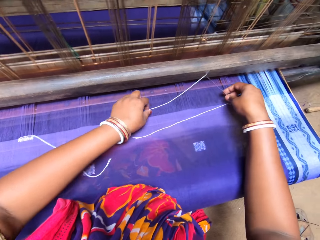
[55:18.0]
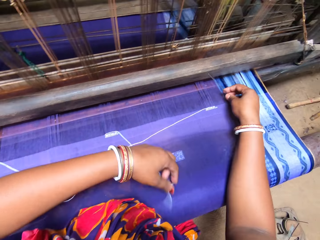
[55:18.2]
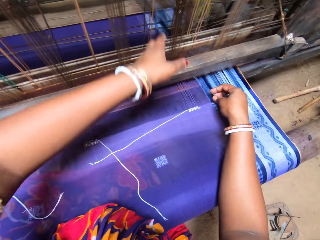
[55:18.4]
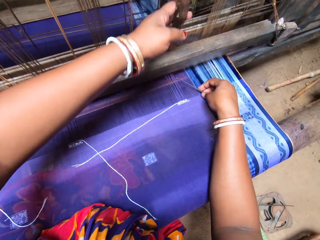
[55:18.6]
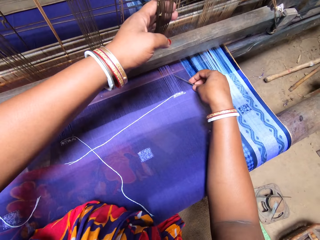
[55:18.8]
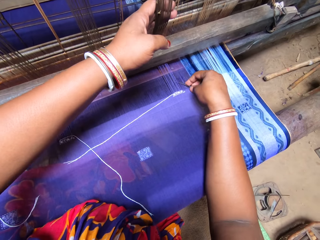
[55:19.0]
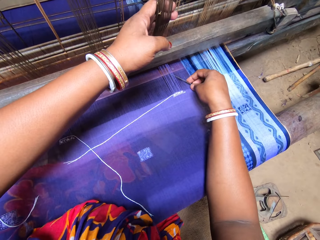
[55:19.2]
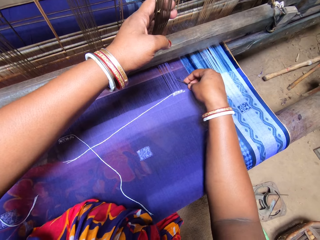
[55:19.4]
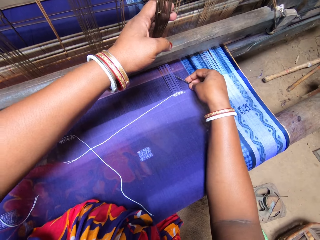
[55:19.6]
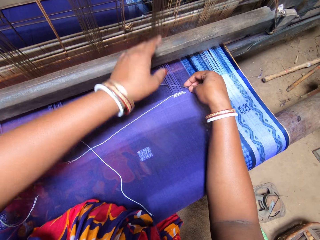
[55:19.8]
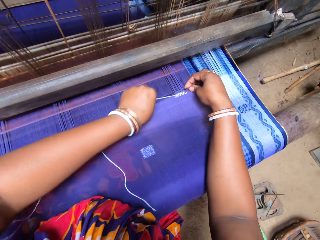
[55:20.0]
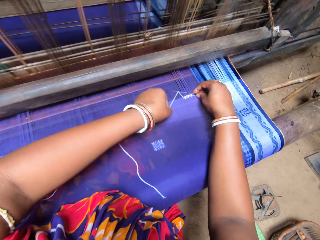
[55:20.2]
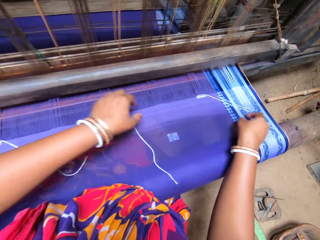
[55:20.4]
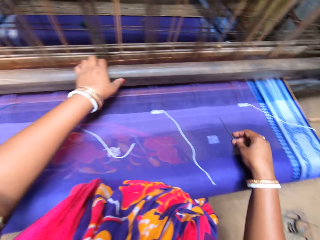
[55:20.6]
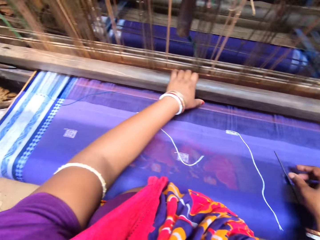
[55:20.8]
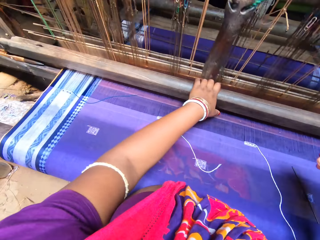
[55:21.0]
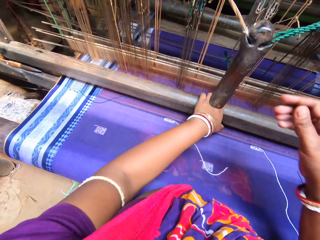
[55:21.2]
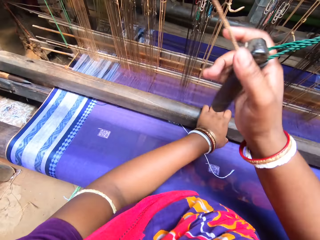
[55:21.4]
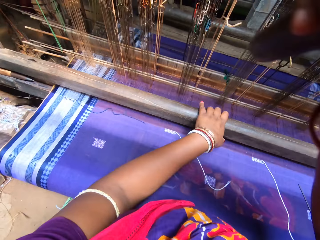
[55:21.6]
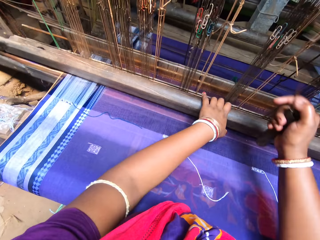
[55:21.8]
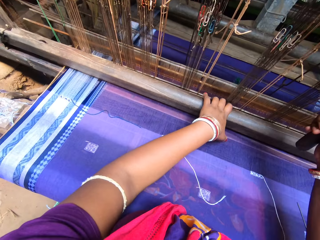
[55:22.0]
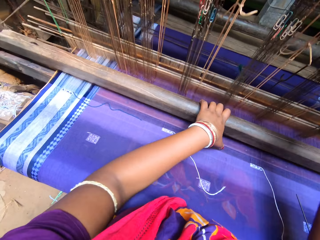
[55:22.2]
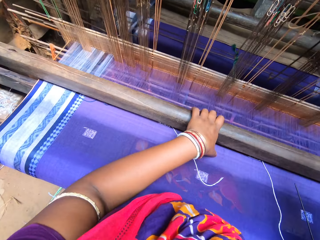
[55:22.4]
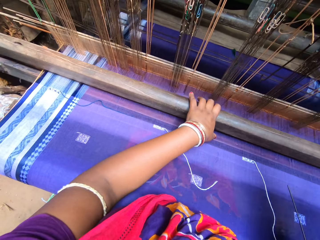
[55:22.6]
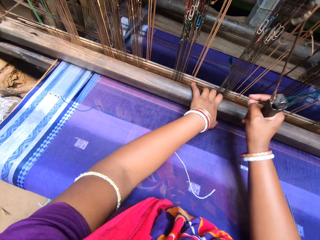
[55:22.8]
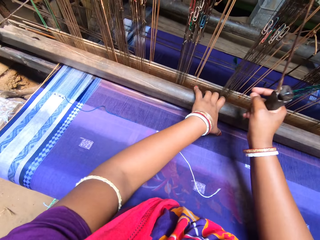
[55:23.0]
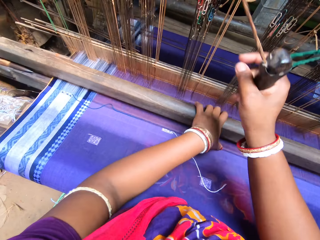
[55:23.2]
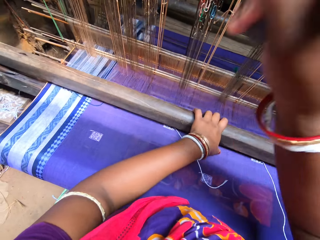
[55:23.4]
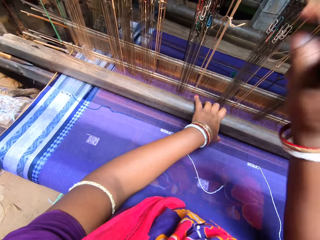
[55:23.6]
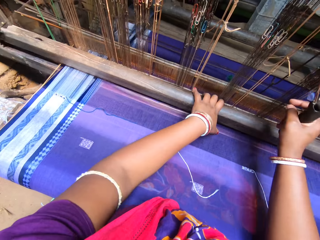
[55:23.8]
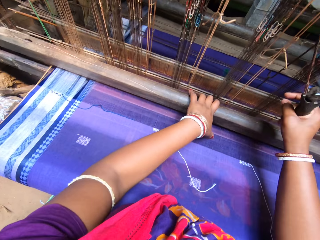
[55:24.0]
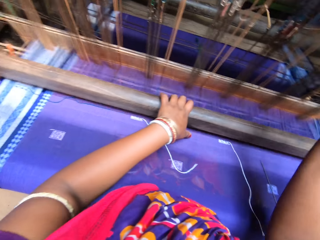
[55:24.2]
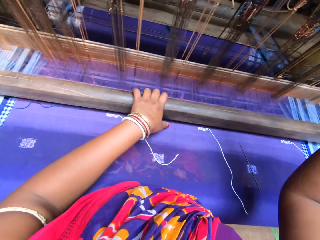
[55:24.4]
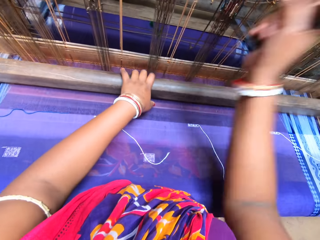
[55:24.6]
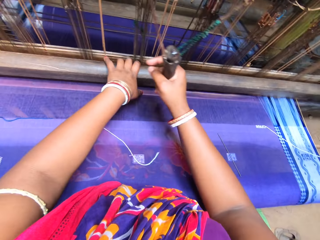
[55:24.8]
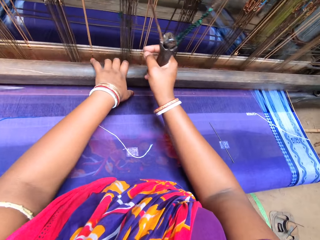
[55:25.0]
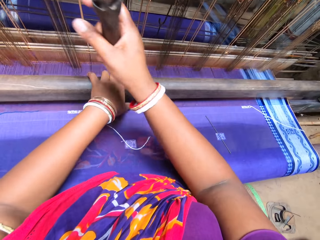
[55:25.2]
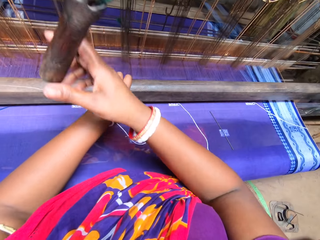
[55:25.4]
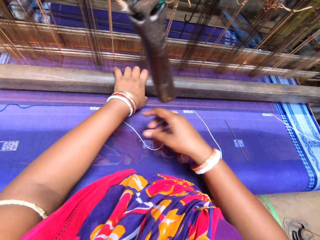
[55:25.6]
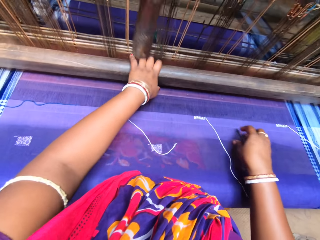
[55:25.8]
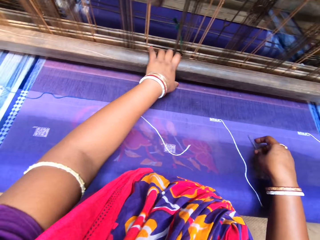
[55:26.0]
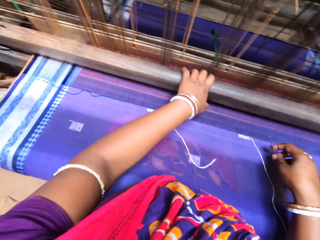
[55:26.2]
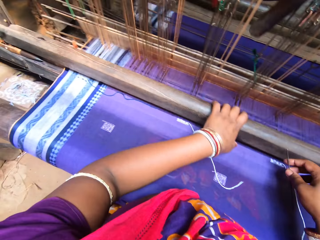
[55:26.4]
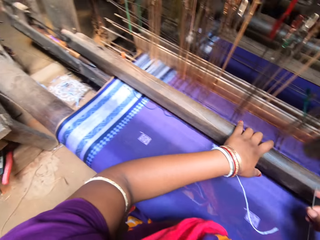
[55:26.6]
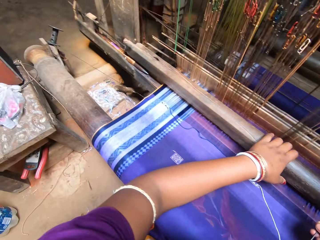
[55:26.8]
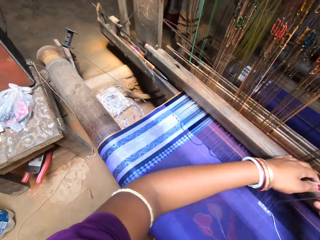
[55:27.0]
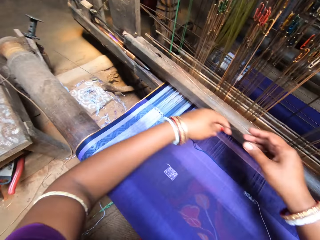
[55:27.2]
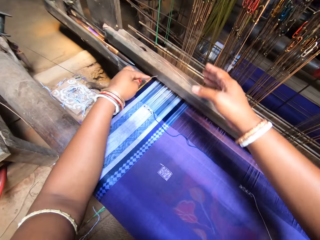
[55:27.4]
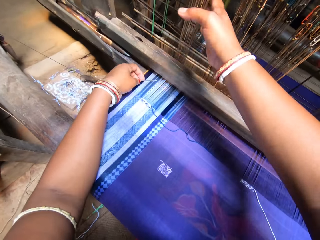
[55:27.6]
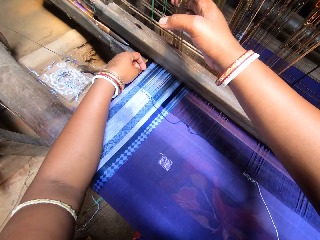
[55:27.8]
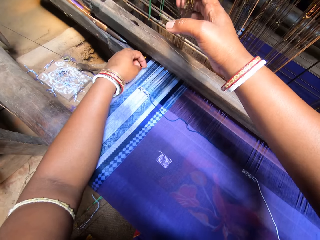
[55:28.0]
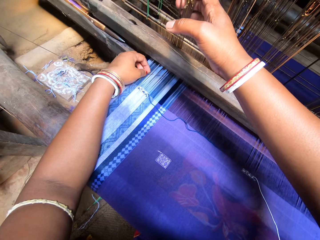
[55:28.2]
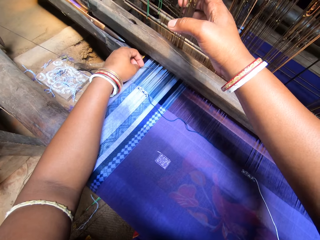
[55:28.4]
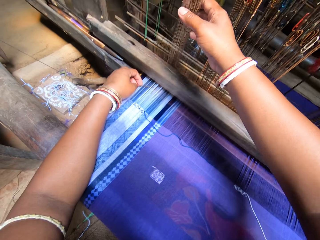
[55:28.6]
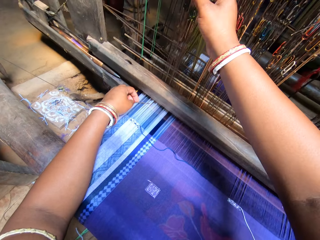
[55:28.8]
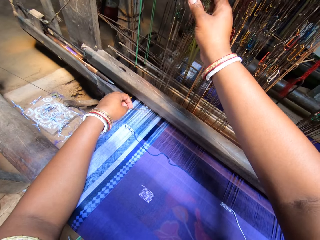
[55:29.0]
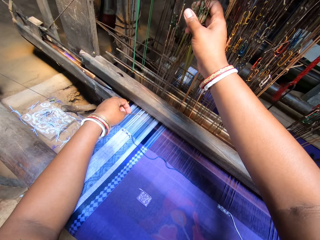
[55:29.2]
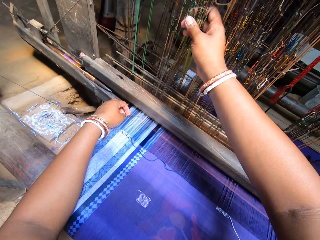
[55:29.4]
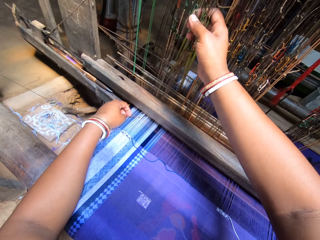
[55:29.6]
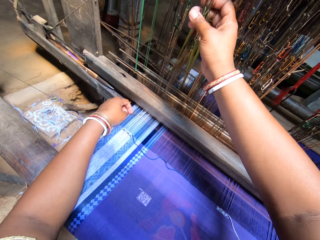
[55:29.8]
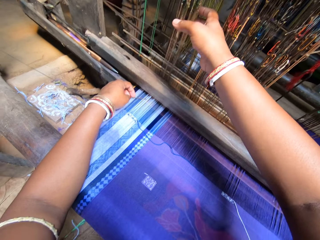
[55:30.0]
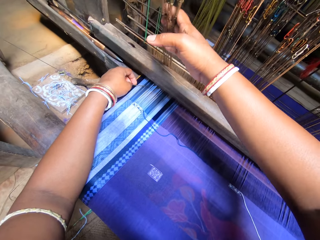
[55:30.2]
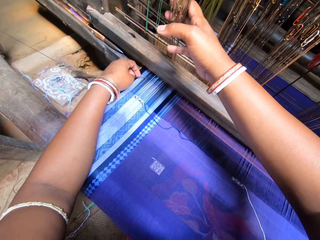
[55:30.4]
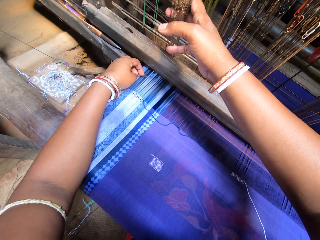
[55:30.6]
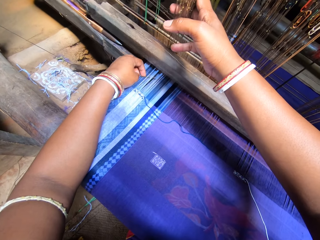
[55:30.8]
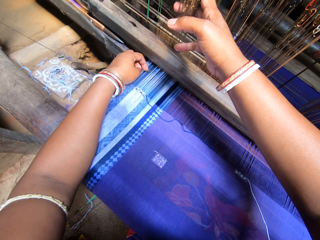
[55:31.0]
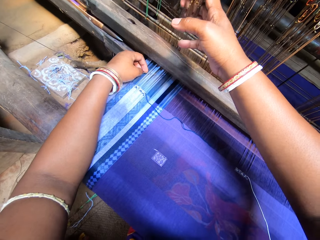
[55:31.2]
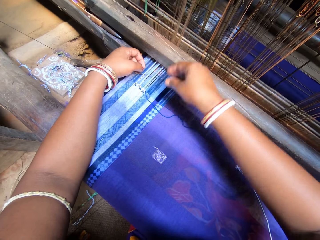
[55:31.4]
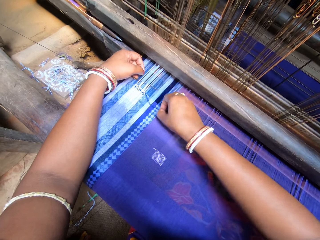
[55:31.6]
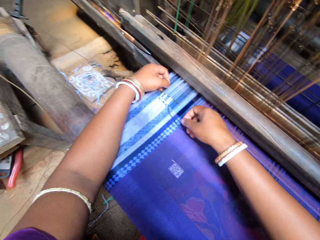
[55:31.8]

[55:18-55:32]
The camera wearer drops the pin on the tapestry with her right hand. She weaves the tapestry on the handloom with both hands. She rolls the machine on the fabric. She picks the pin from the tapestry with her right hand. She rolls thread into the tapestry with the pin in her left hand.

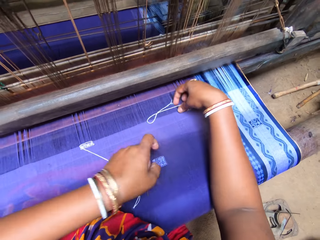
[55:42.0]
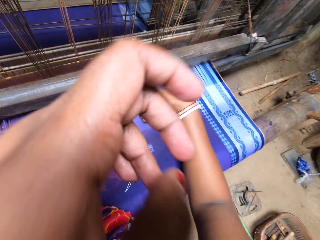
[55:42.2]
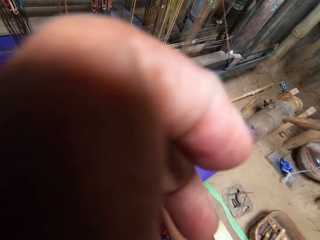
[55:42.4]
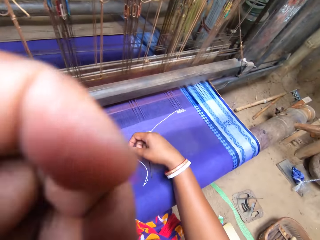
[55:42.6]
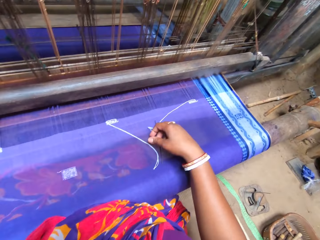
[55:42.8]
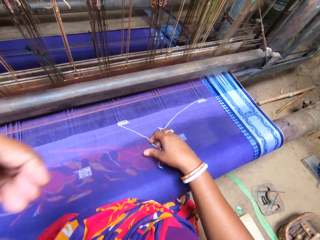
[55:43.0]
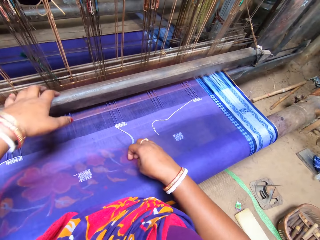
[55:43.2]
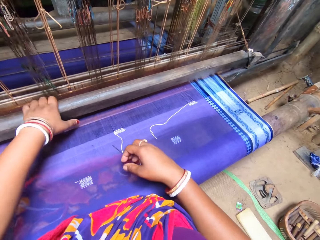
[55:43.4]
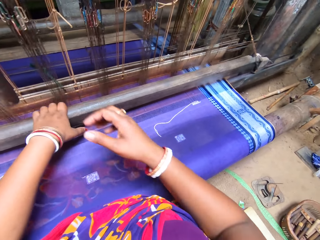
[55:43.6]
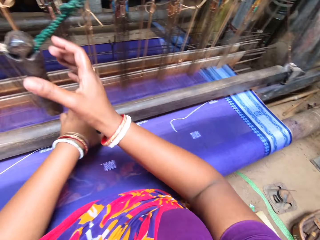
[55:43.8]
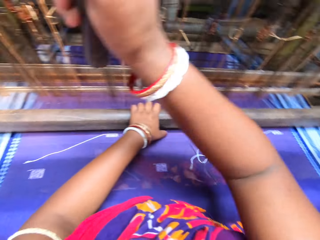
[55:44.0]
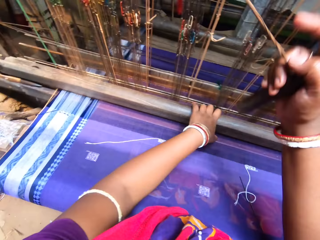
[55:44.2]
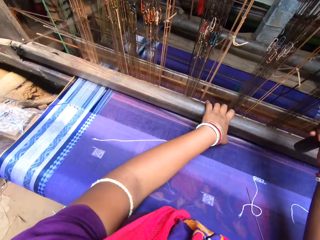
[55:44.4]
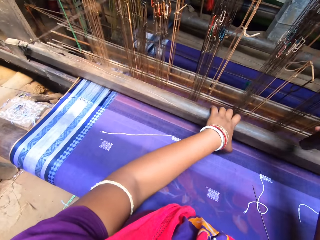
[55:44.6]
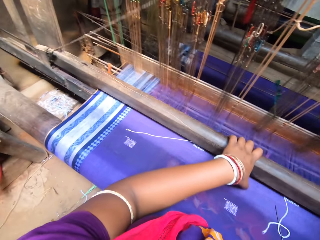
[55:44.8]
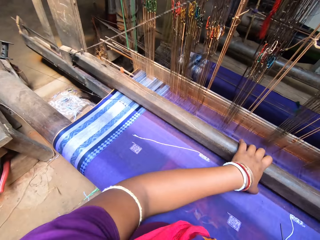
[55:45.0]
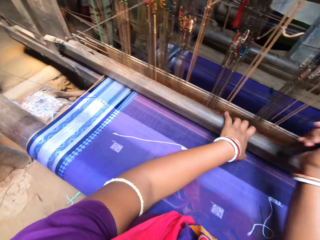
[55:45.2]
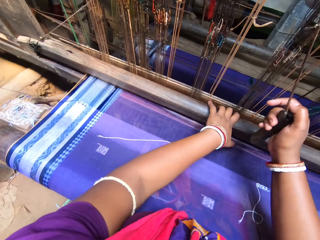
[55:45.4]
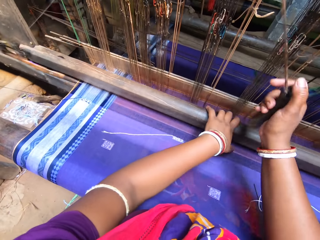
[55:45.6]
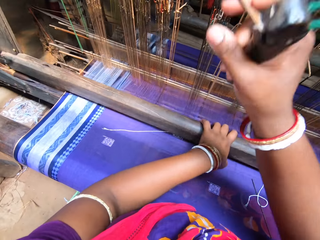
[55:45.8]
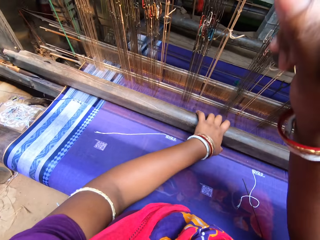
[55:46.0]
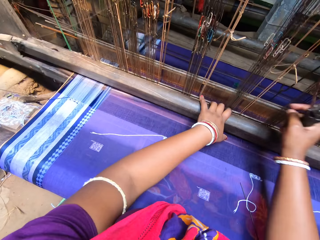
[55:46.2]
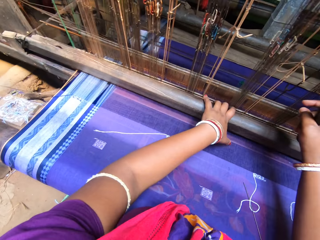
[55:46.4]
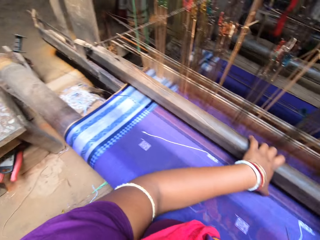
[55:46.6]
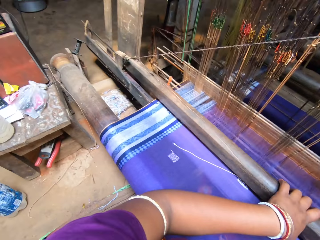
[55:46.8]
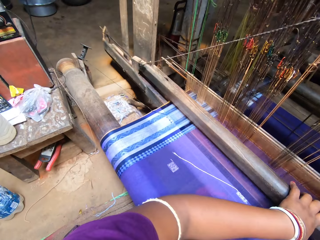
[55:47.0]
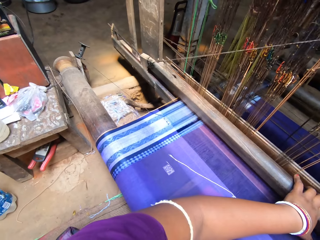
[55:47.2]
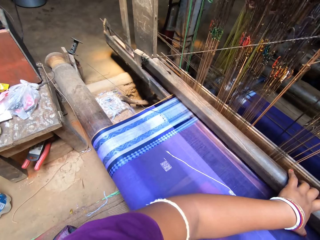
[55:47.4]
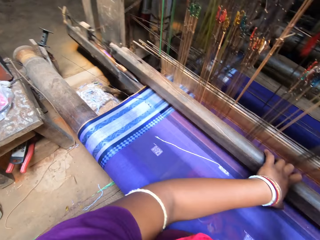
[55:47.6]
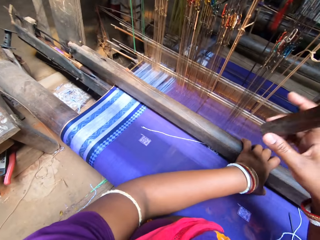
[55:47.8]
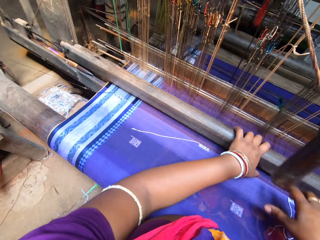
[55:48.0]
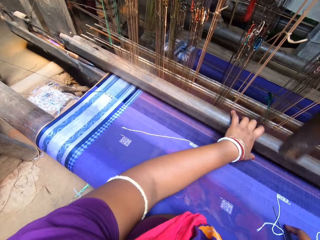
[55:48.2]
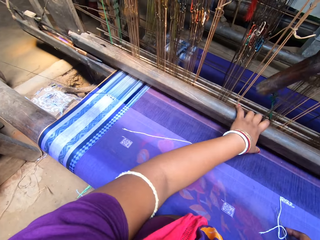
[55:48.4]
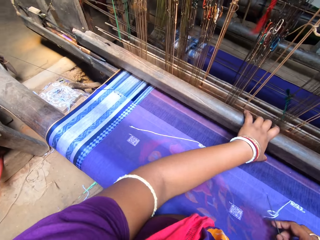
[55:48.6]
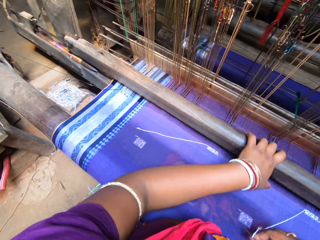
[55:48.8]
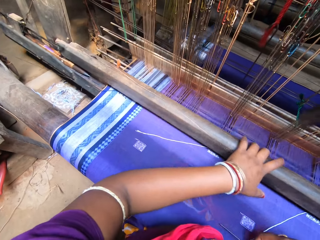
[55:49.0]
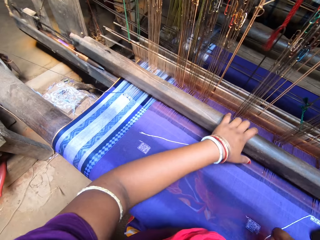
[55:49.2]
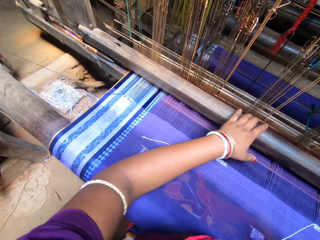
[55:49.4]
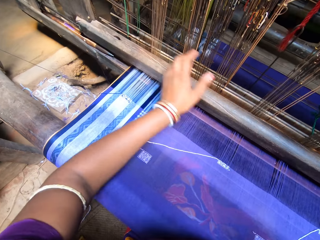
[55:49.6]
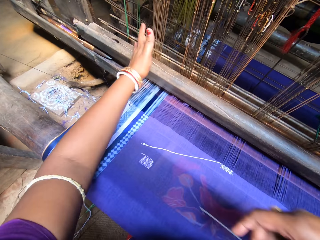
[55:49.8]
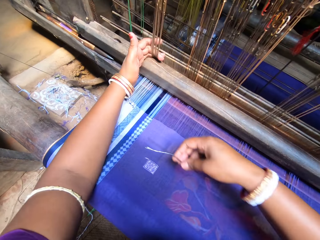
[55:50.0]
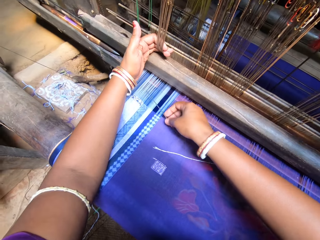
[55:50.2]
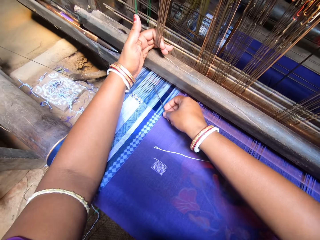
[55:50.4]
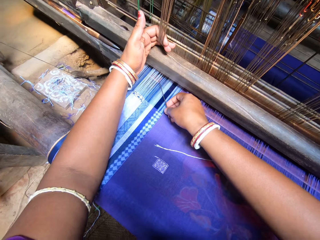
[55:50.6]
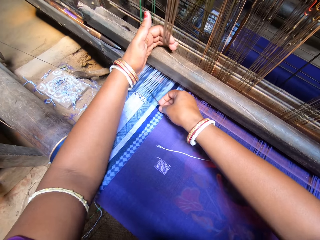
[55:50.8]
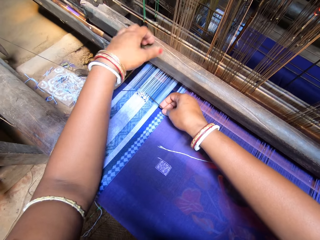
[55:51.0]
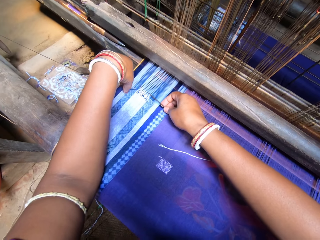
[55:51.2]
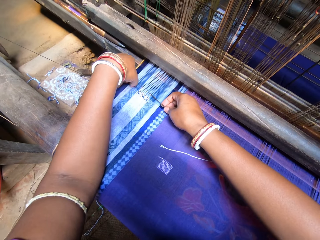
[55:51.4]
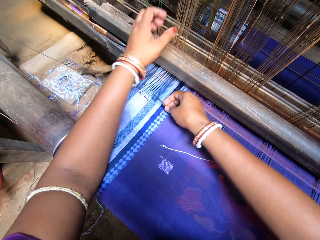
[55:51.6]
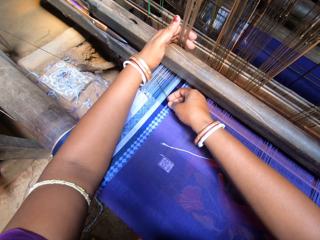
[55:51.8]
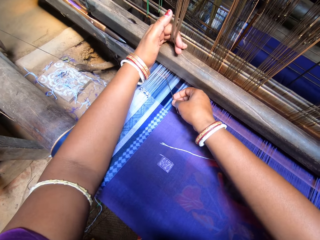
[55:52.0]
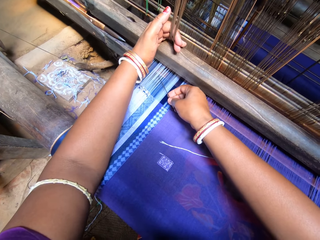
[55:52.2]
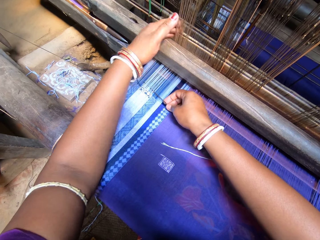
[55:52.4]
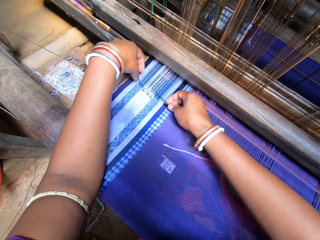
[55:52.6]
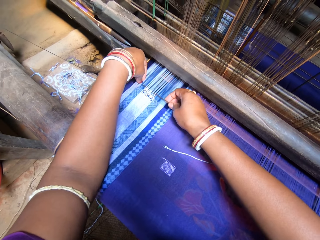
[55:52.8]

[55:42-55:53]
The camera wearer drops the pin on the tapestry with her left hand. She weaves the tapestry on the handloom with both hands. She rolls the machine on the fabric. She picks the pin from the tapestry with her right hand. She rolls thread into the tapestry with the pin in her right hand.
